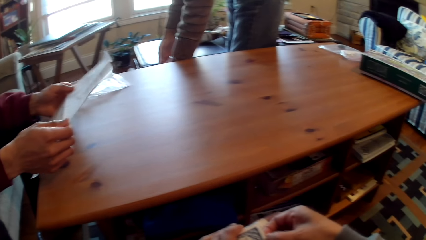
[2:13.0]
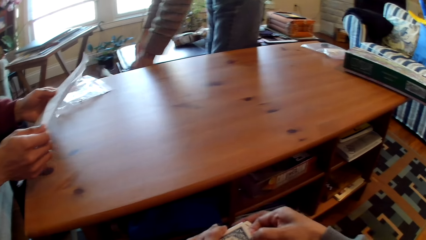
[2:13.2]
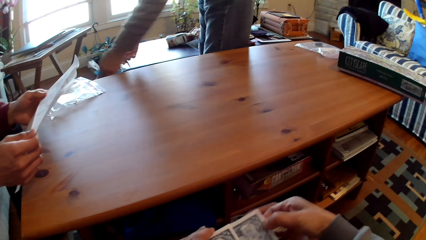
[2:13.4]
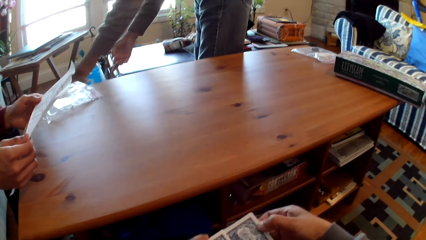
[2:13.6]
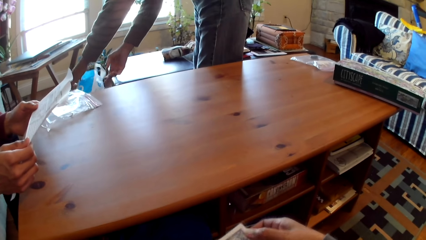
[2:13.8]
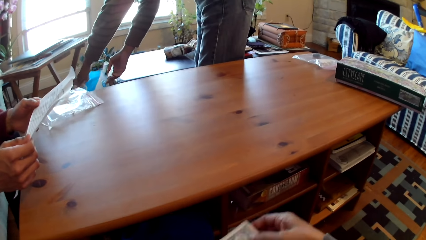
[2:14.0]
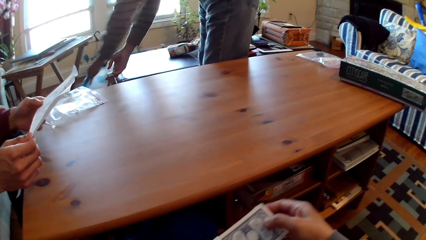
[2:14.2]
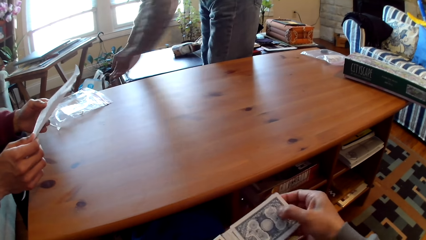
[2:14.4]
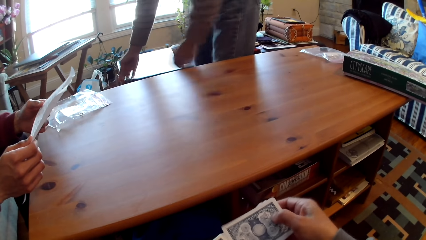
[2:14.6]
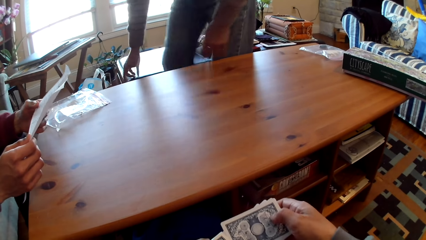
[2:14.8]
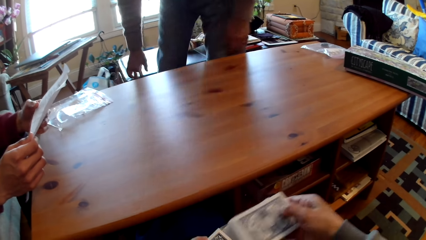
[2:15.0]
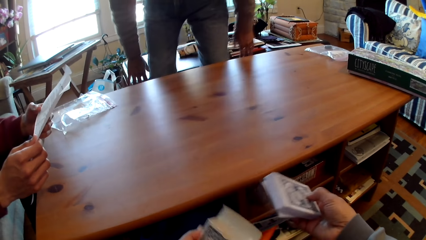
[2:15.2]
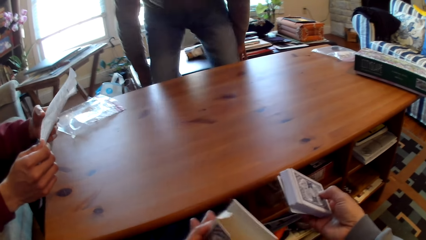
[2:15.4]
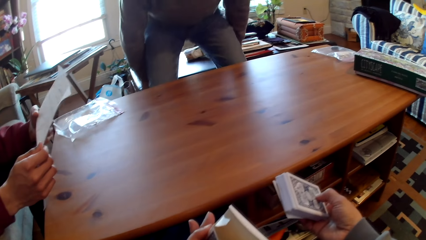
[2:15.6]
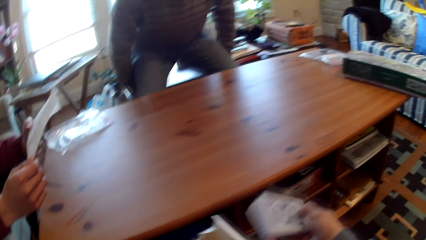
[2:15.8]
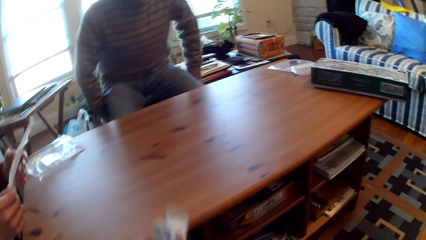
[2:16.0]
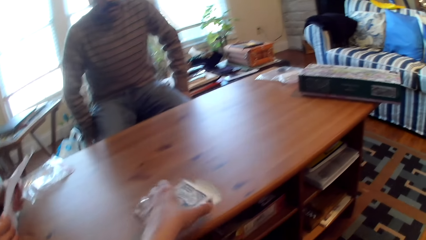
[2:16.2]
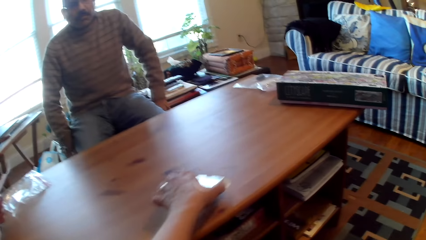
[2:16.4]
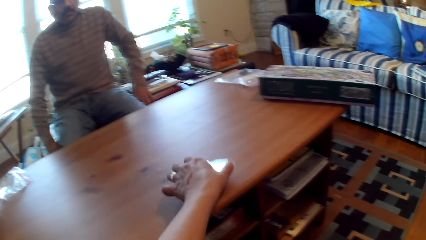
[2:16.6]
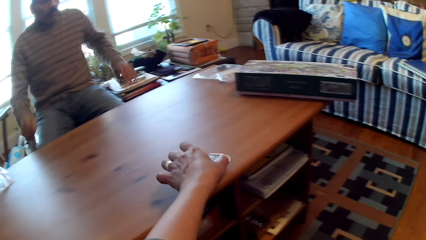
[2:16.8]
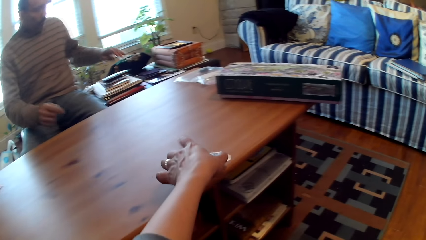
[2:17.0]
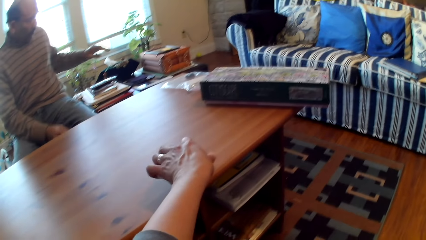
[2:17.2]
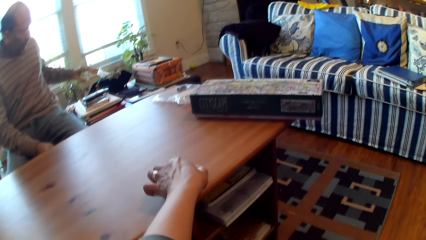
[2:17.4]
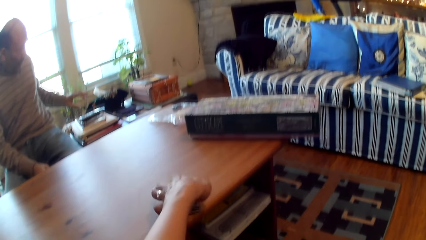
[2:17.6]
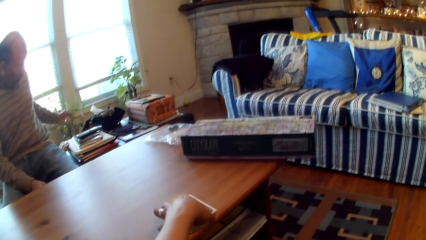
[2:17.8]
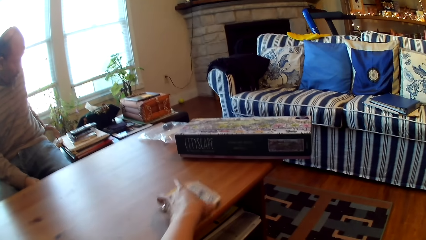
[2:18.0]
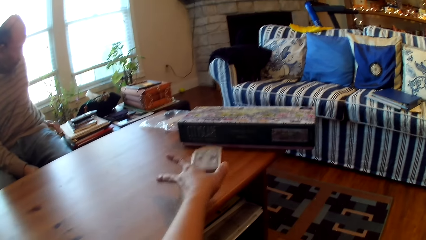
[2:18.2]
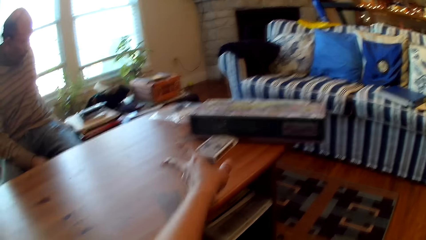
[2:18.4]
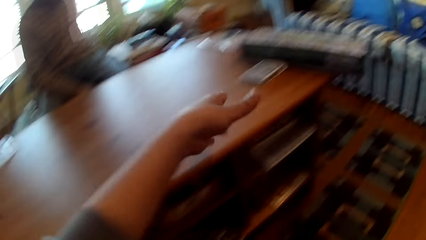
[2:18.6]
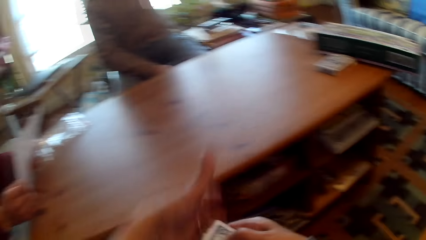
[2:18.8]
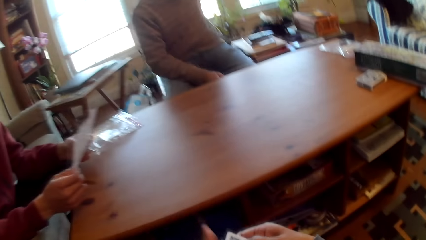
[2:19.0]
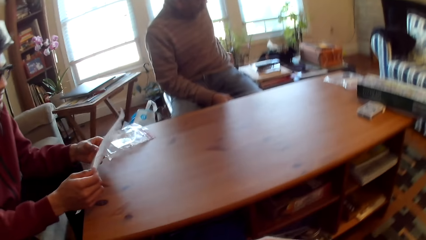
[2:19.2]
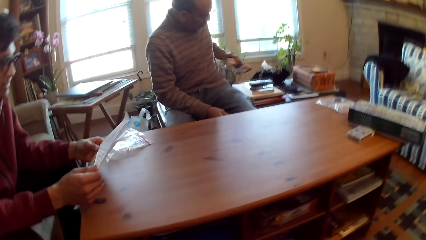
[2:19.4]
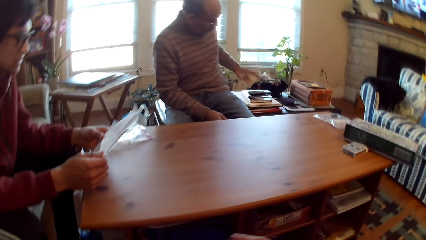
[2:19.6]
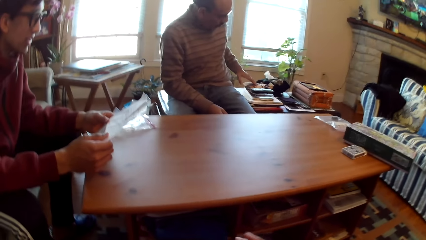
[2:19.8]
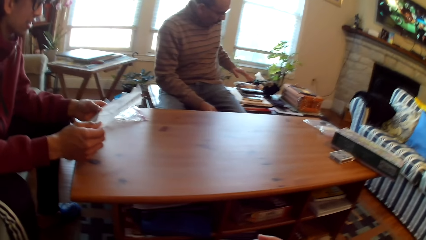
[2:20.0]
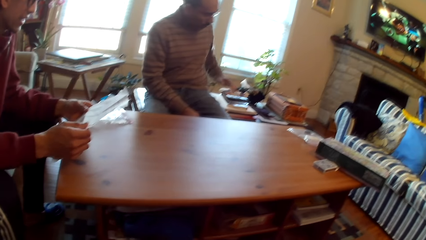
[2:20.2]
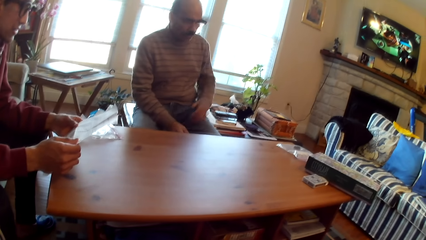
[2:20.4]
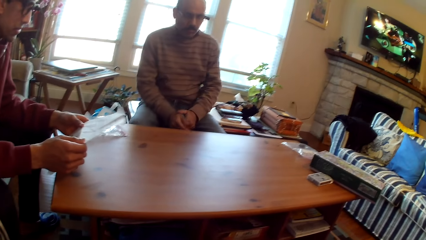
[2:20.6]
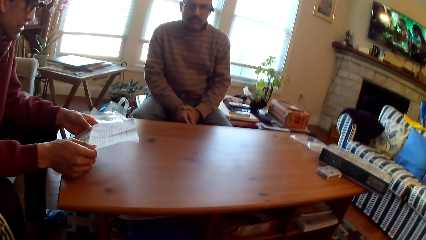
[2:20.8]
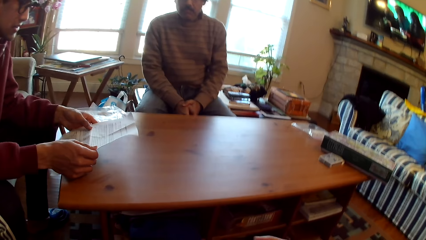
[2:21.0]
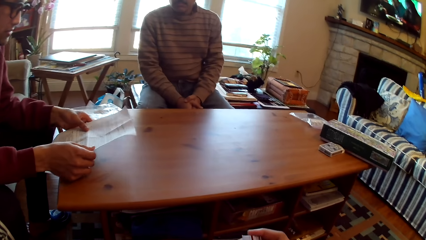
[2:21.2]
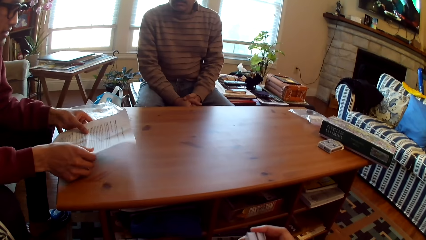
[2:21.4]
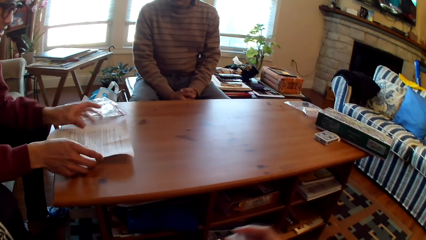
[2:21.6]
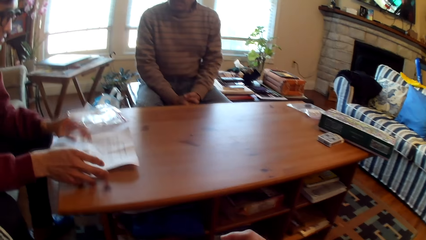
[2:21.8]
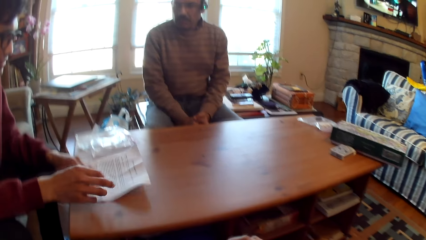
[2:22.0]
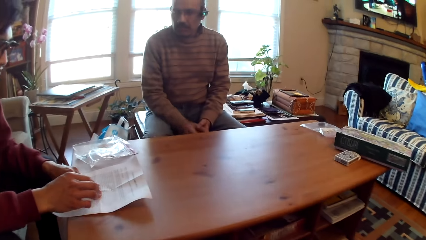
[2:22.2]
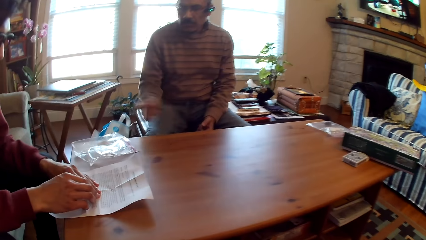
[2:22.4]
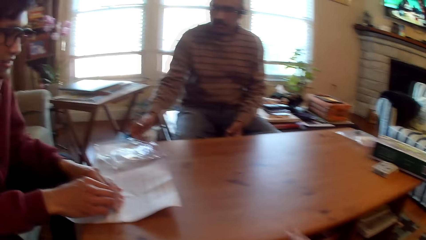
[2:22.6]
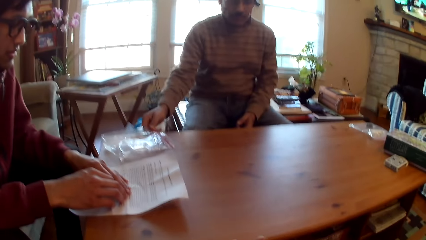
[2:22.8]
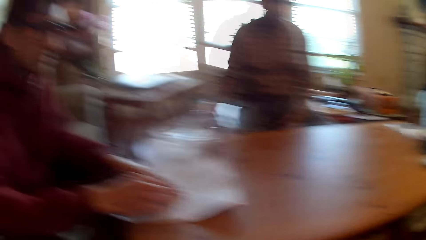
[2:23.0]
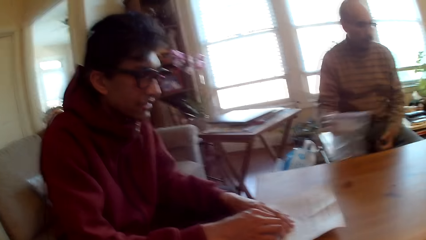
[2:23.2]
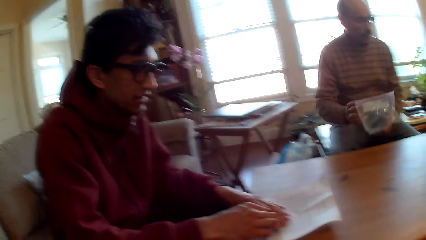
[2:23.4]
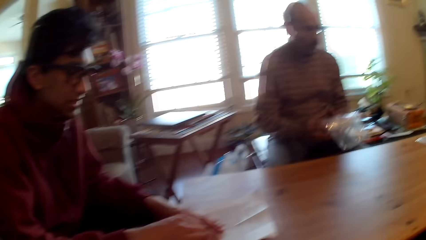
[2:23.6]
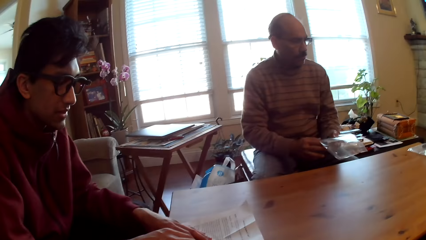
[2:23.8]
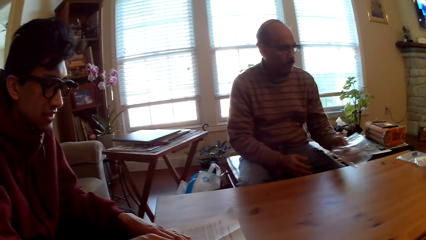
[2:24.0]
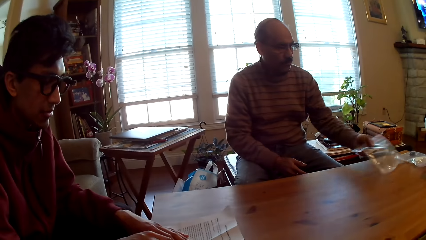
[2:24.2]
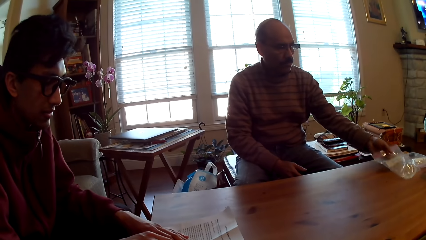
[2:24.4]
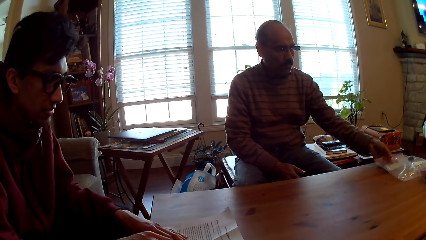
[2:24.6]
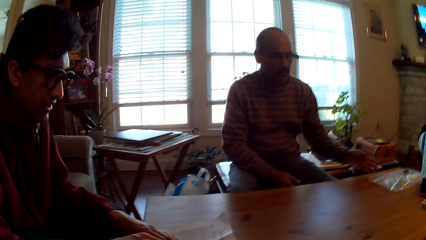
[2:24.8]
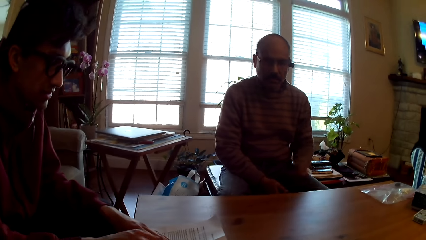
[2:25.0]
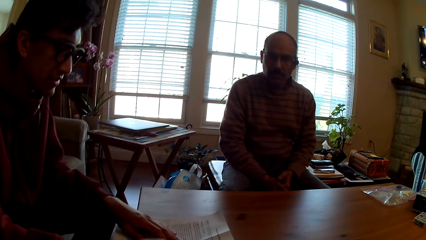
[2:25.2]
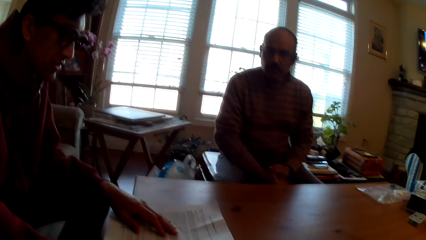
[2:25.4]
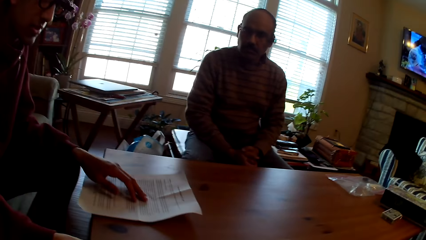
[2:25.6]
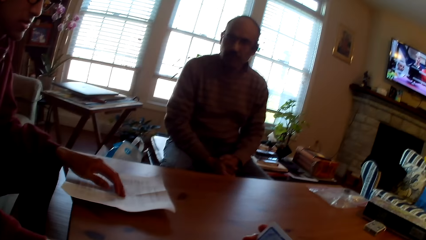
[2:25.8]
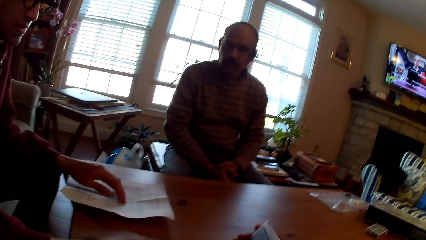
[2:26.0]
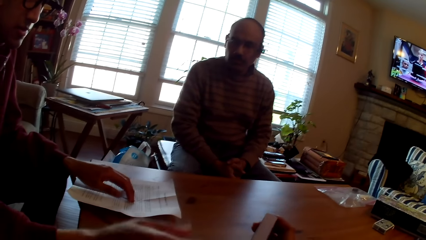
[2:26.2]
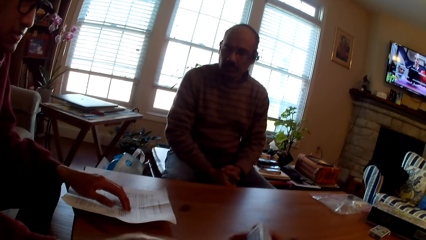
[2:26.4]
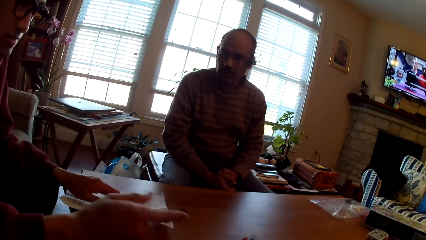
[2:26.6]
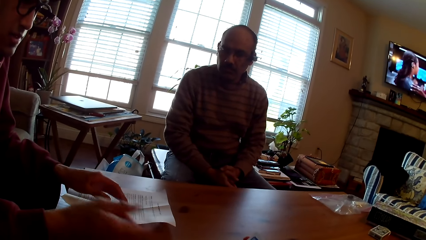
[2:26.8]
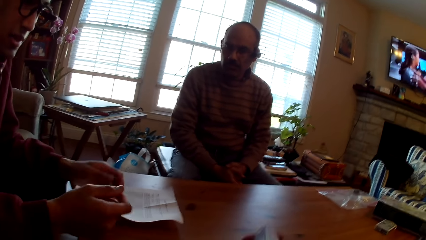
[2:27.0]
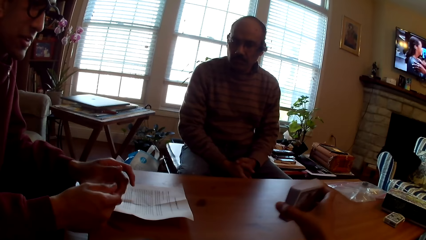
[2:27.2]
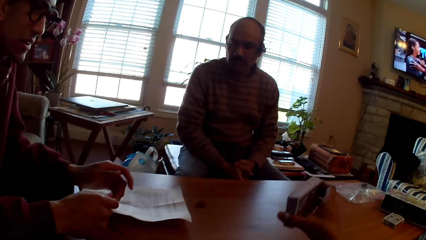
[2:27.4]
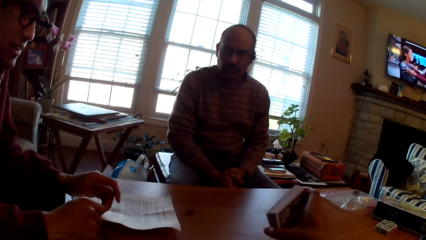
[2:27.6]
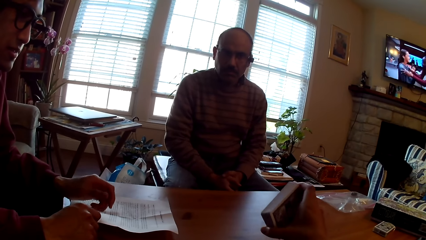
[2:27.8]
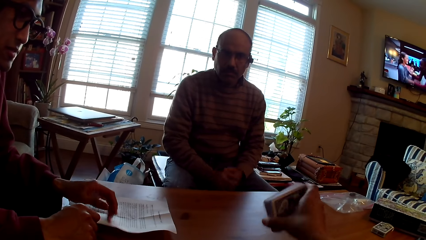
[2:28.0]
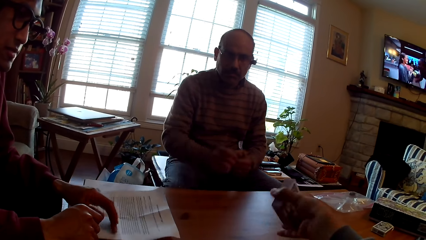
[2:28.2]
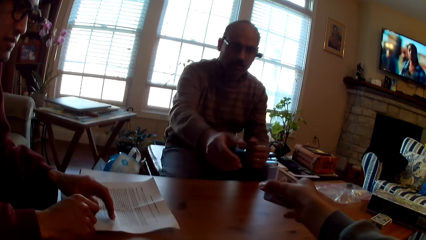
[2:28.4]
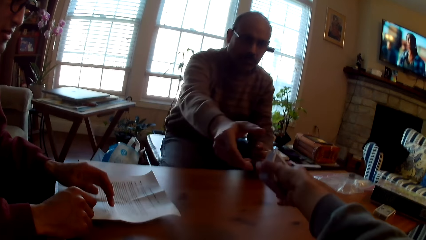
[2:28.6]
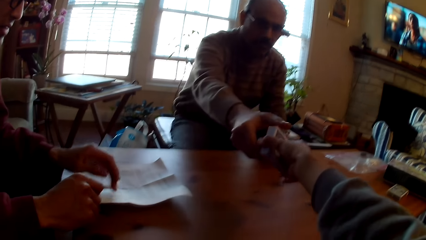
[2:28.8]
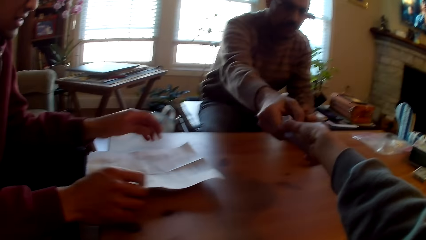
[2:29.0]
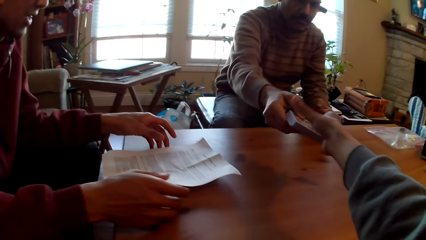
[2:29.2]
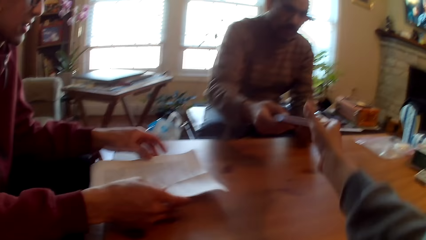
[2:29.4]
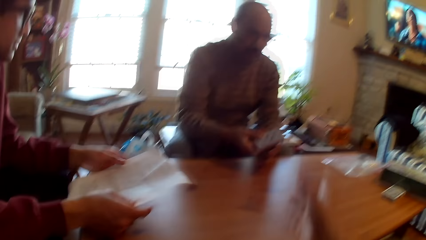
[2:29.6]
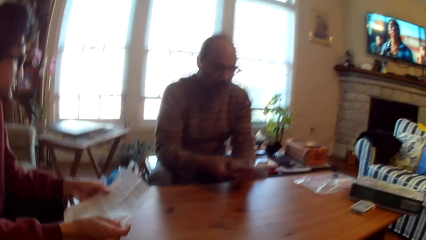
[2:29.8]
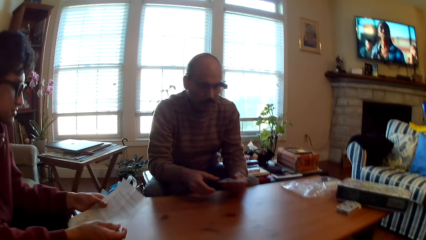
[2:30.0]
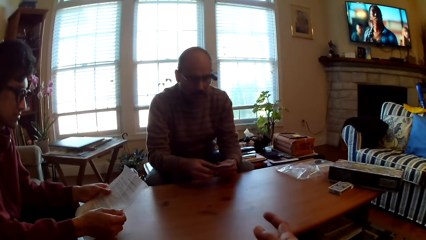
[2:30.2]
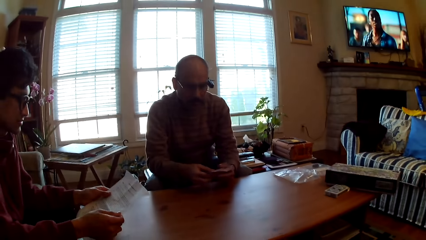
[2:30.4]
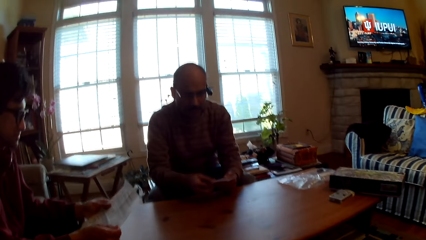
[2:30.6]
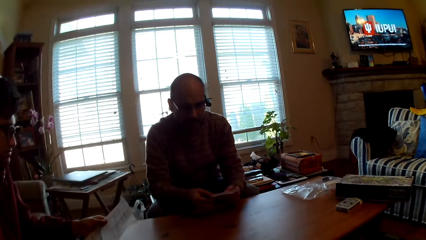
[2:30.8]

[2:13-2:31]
A man sits. Another man moves a bag and sits down. The camera wearer divides cards. The first man holds paper. The camera wearer puts the cards on the table. The other man piles the books. The first man drops the paper on the table. The other man moves the paper and picks up a bag. The camera wearer gives the other man cards. The other man picks up the cards.
